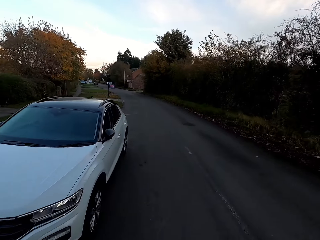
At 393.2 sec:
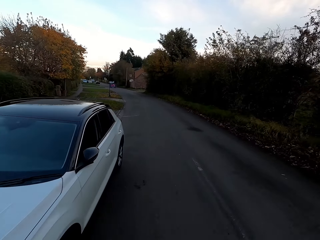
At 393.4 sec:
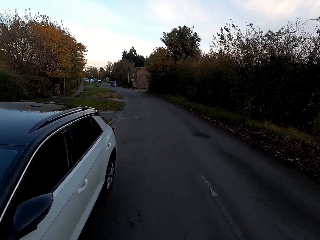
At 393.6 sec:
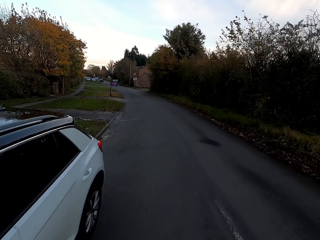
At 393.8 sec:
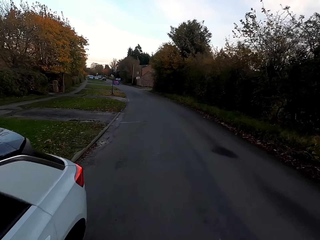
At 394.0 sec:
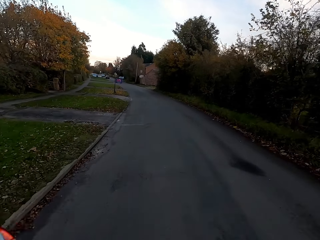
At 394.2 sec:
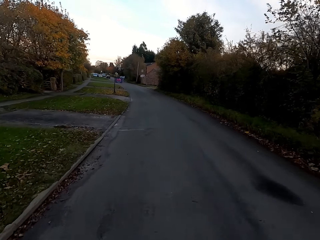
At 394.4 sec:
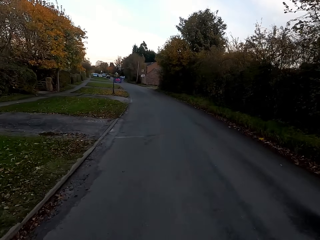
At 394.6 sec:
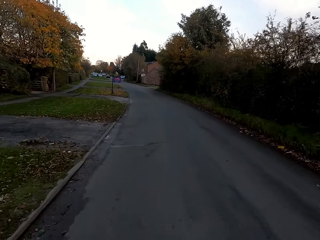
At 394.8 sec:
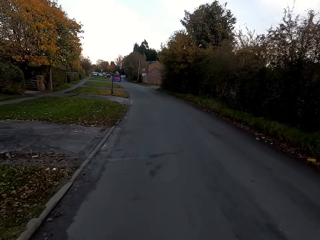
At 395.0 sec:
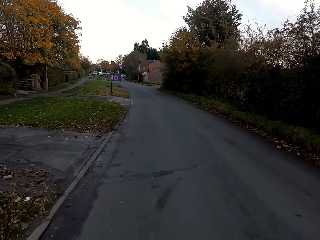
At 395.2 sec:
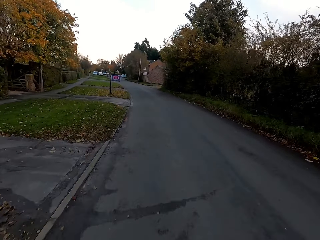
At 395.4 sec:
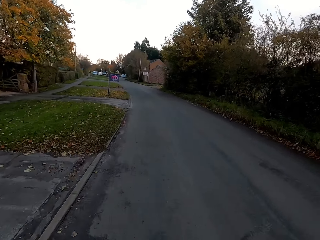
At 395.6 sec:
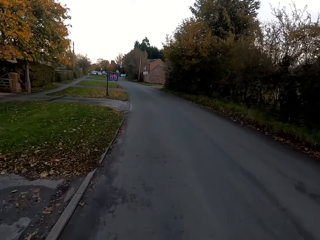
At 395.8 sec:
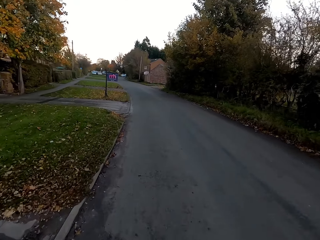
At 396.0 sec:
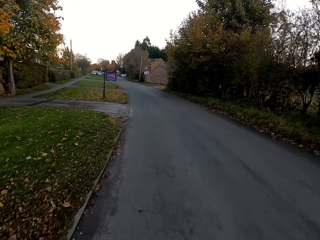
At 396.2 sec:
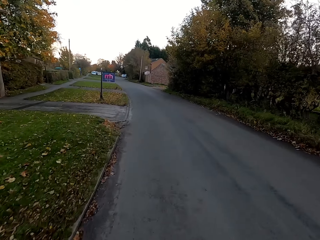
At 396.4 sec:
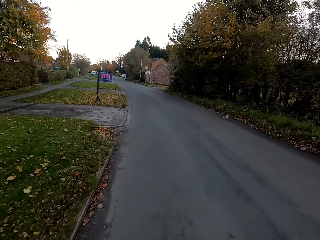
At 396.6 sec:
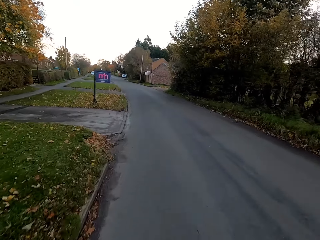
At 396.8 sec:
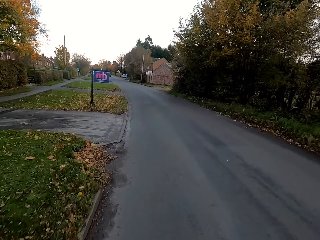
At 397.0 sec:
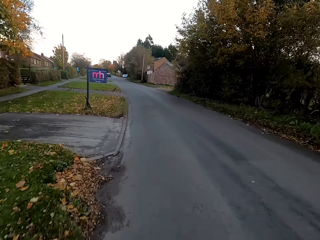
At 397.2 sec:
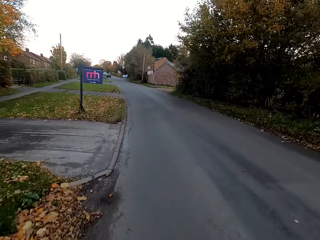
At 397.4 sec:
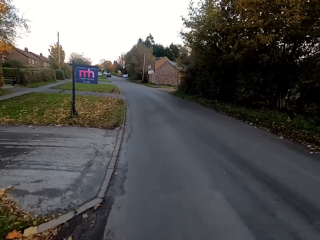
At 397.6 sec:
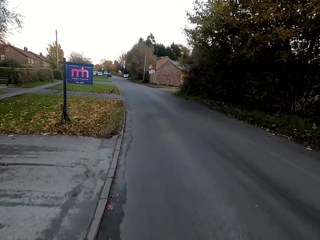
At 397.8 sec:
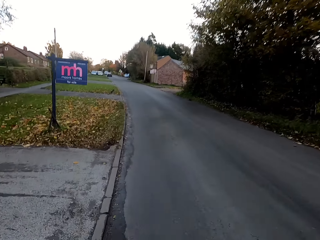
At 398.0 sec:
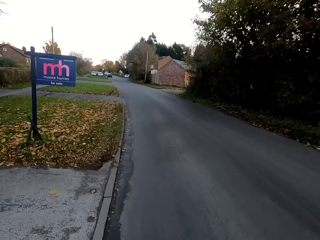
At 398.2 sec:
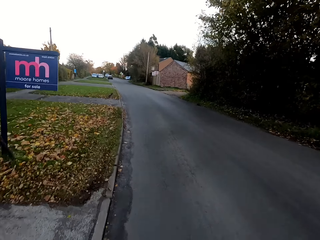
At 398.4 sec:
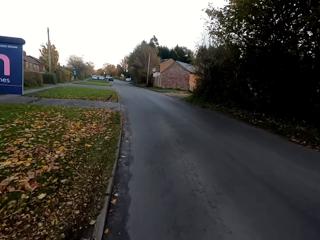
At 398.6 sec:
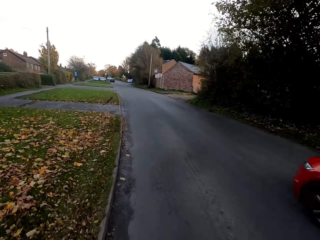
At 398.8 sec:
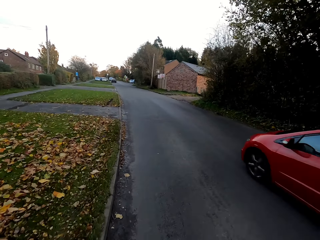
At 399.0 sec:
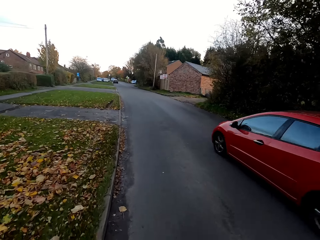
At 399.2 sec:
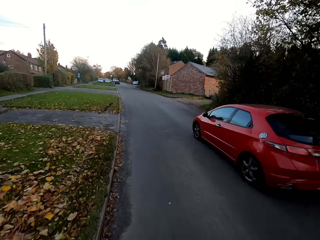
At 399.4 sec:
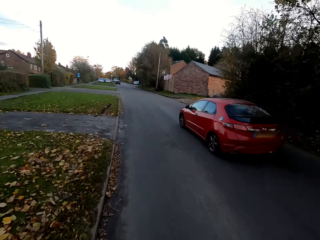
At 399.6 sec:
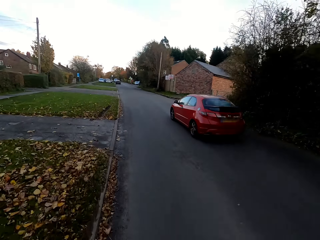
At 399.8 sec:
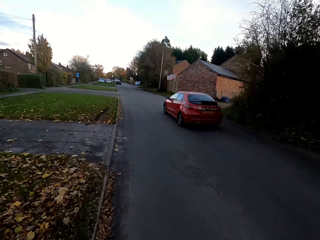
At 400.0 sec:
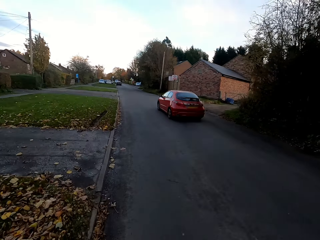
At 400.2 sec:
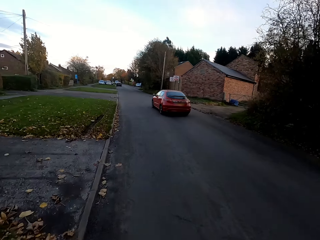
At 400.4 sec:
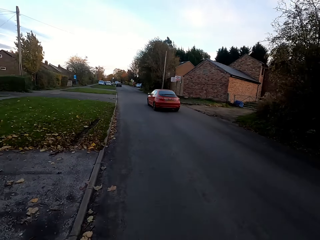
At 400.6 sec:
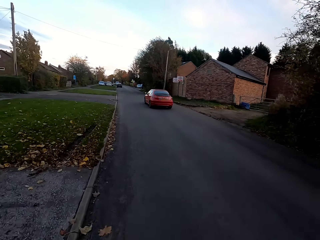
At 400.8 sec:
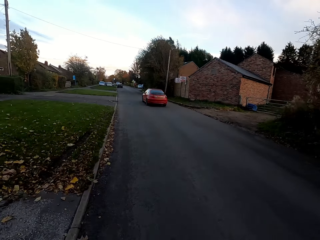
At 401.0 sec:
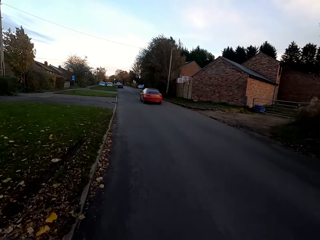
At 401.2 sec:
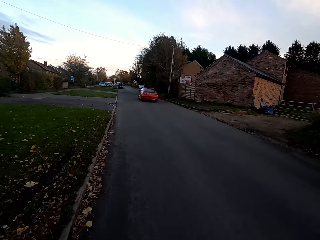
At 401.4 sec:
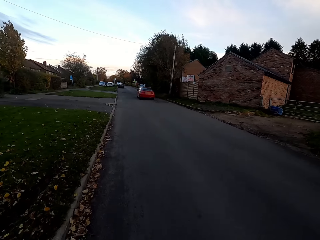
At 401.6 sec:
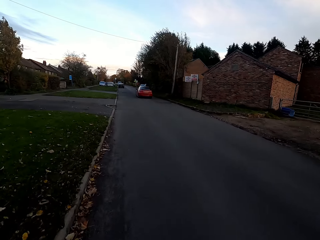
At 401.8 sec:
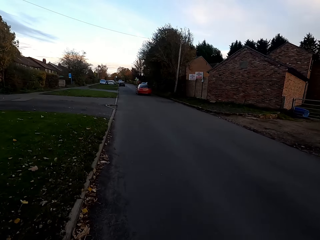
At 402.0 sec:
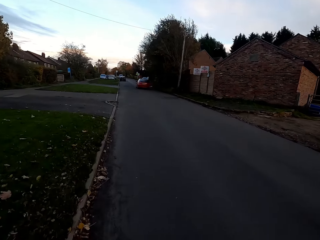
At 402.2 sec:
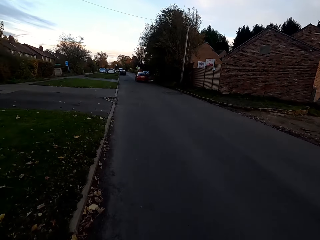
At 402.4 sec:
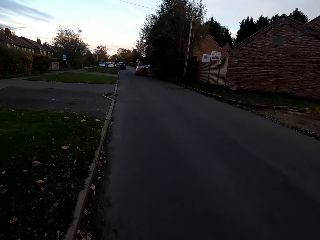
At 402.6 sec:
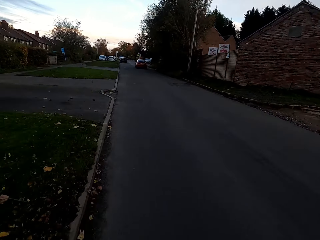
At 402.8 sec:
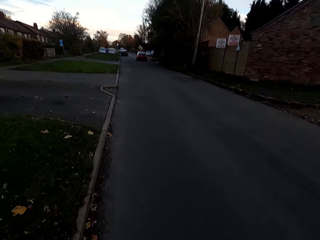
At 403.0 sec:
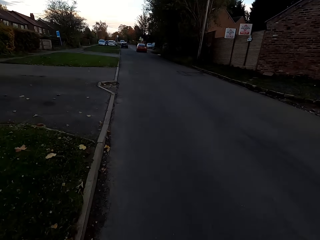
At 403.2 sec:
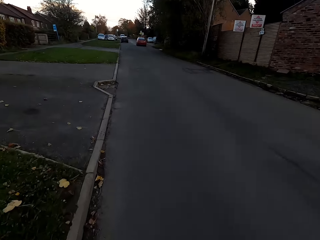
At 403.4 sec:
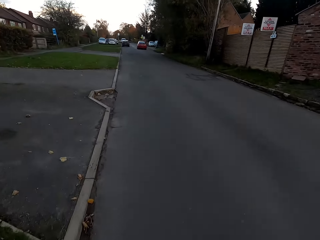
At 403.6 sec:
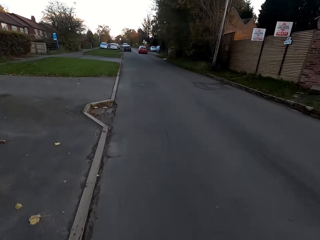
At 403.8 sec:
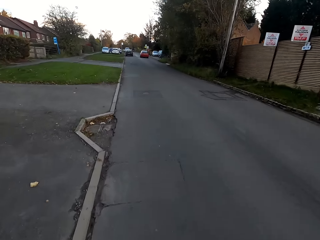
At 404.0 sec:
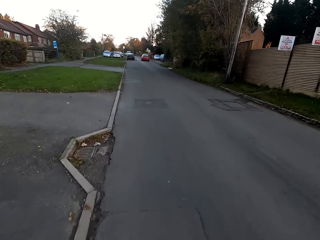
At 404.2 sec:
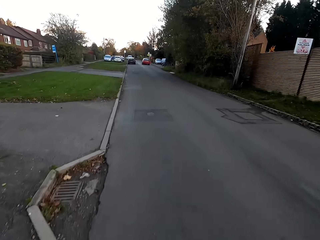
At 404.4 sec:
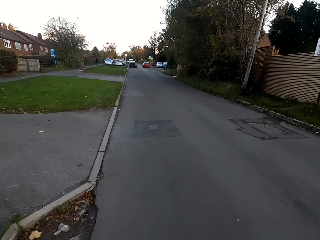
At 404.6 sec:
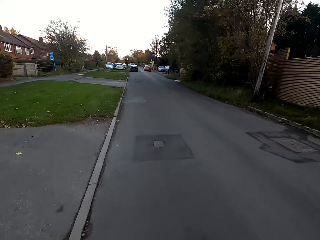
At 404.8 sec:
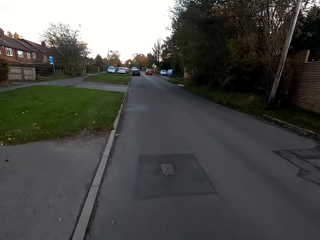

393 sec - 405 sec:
A car rides past the camera wearer.

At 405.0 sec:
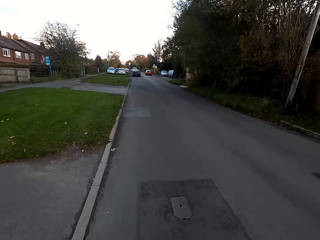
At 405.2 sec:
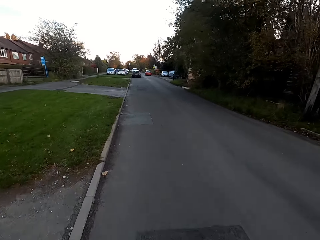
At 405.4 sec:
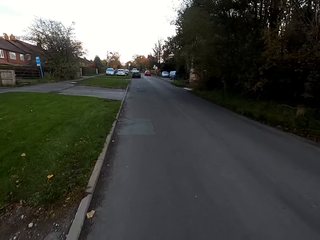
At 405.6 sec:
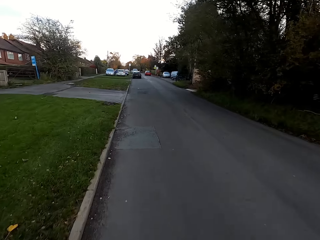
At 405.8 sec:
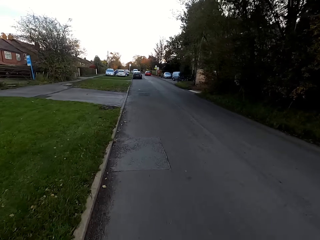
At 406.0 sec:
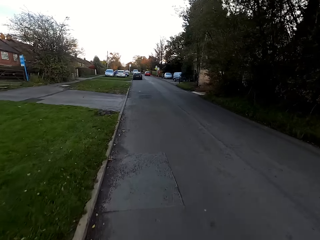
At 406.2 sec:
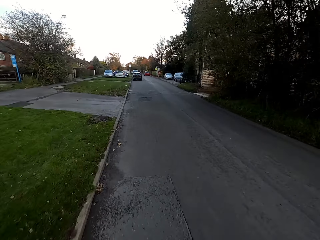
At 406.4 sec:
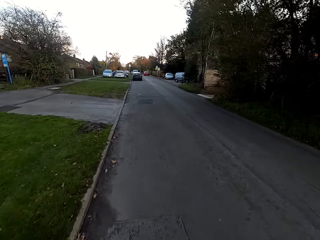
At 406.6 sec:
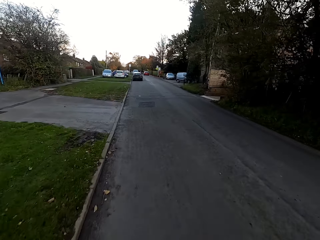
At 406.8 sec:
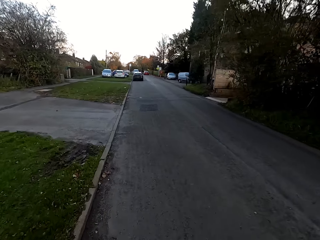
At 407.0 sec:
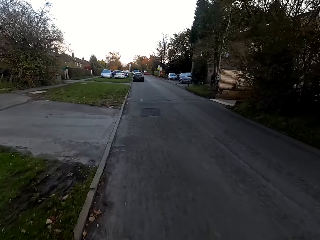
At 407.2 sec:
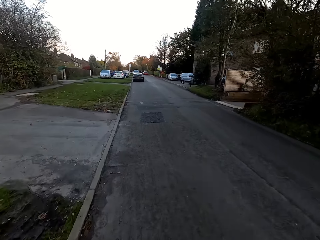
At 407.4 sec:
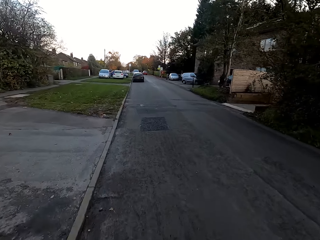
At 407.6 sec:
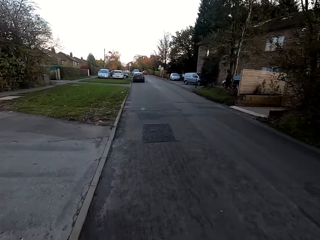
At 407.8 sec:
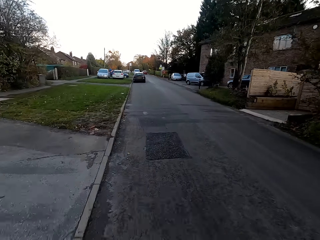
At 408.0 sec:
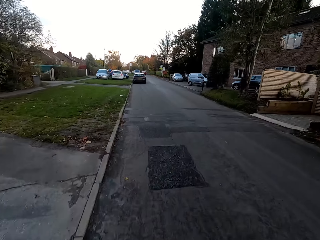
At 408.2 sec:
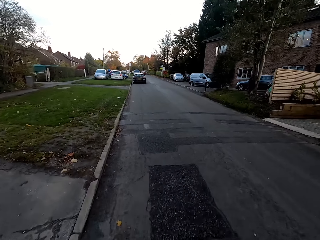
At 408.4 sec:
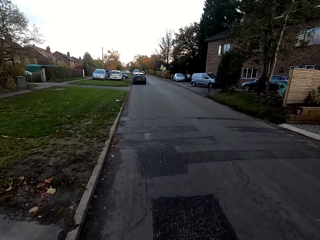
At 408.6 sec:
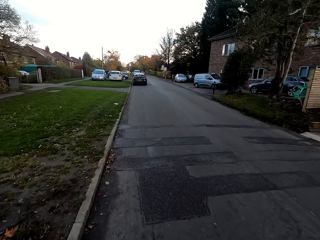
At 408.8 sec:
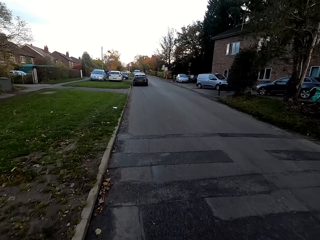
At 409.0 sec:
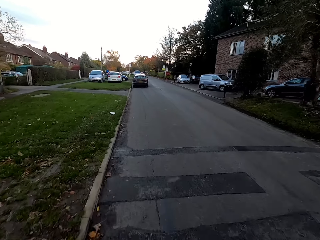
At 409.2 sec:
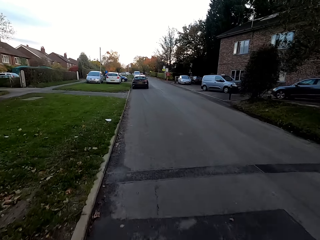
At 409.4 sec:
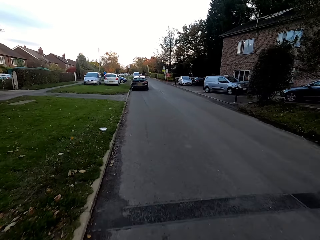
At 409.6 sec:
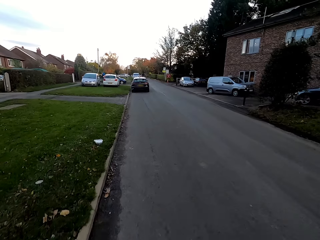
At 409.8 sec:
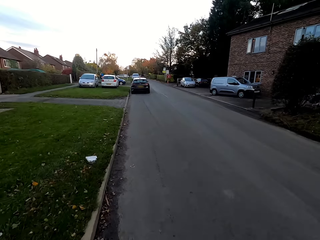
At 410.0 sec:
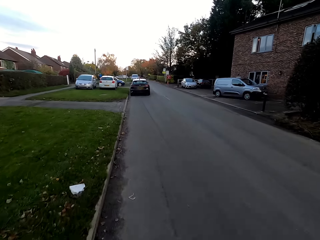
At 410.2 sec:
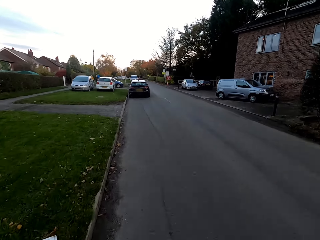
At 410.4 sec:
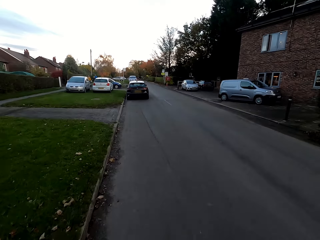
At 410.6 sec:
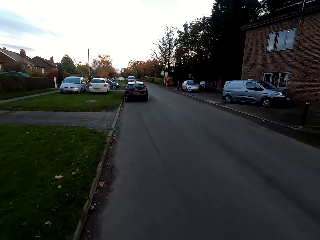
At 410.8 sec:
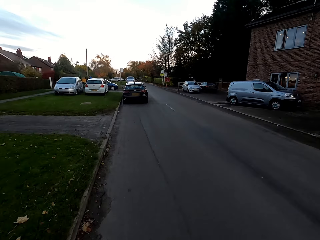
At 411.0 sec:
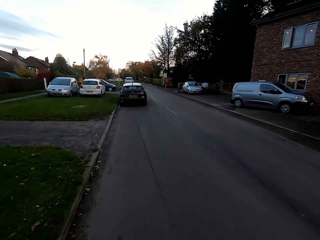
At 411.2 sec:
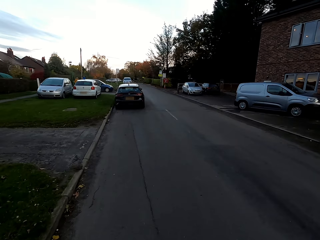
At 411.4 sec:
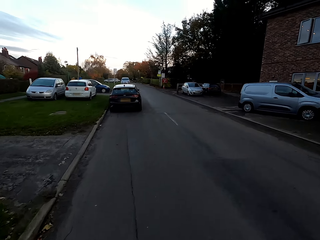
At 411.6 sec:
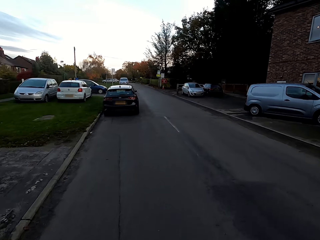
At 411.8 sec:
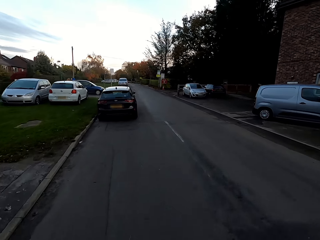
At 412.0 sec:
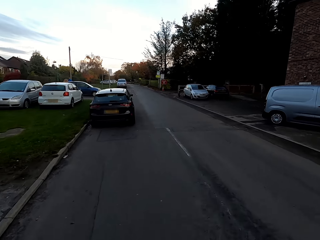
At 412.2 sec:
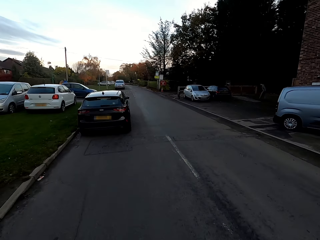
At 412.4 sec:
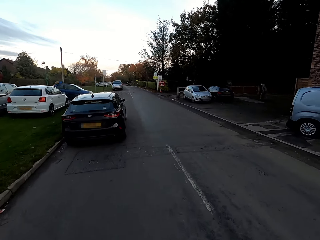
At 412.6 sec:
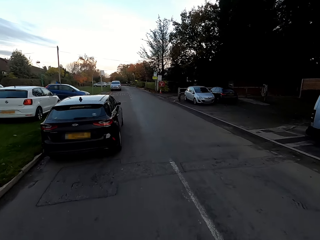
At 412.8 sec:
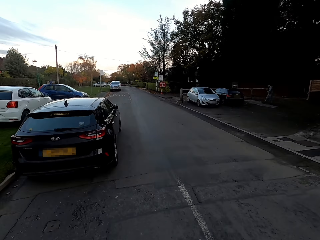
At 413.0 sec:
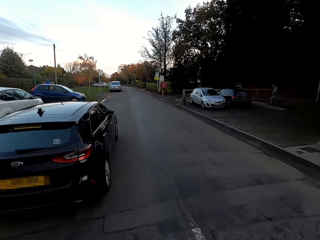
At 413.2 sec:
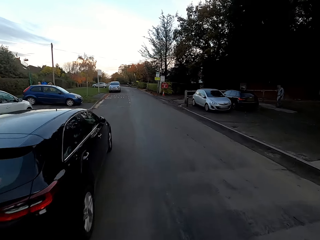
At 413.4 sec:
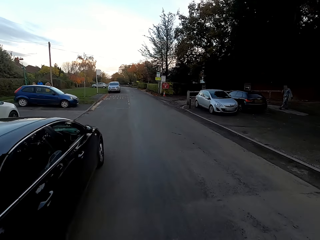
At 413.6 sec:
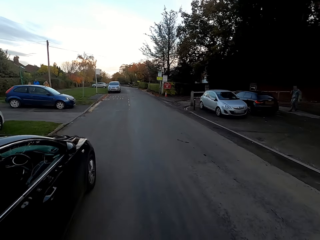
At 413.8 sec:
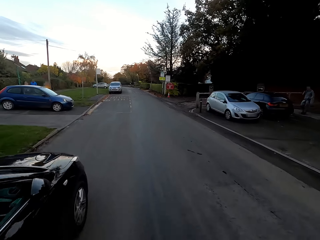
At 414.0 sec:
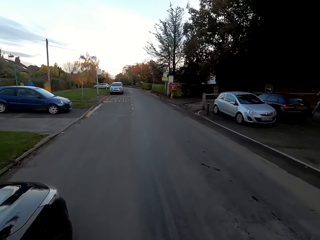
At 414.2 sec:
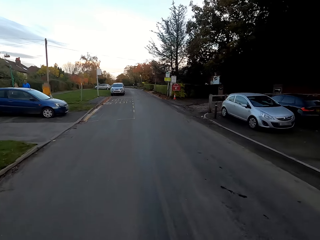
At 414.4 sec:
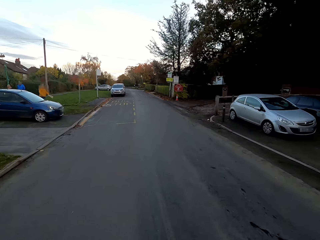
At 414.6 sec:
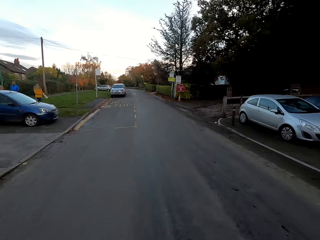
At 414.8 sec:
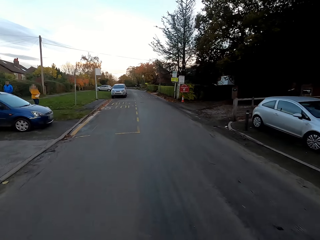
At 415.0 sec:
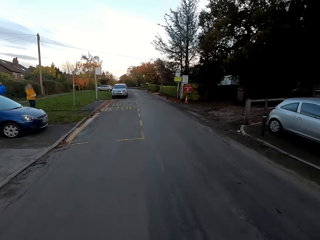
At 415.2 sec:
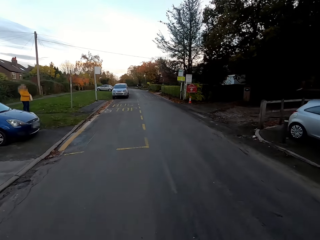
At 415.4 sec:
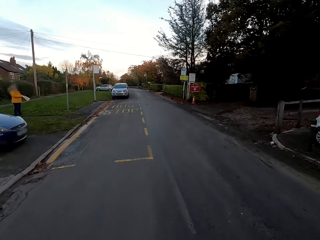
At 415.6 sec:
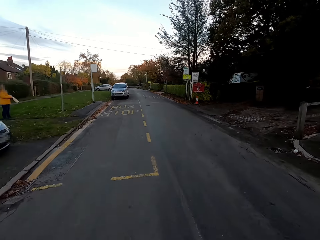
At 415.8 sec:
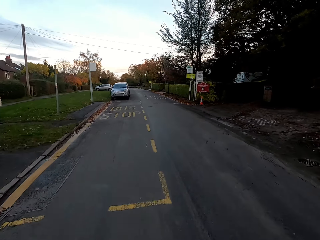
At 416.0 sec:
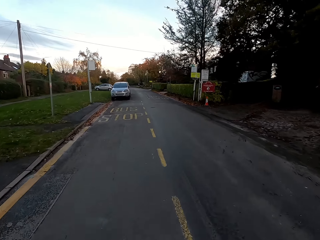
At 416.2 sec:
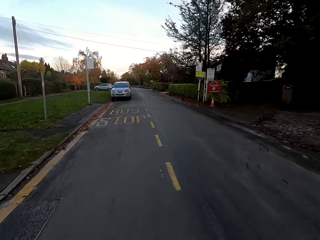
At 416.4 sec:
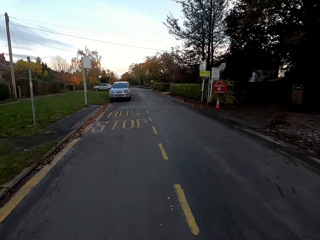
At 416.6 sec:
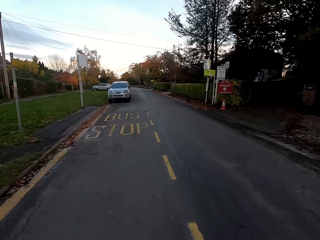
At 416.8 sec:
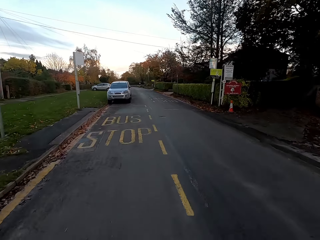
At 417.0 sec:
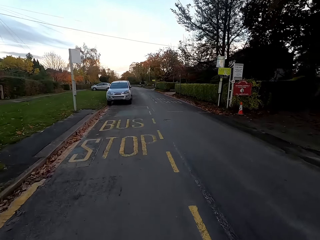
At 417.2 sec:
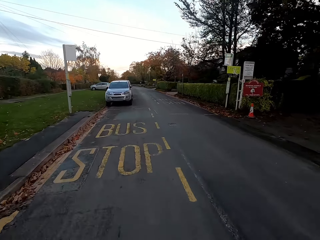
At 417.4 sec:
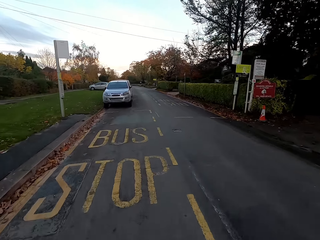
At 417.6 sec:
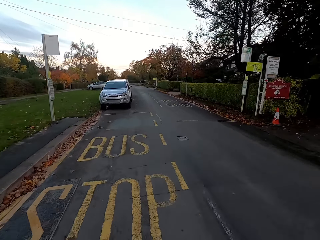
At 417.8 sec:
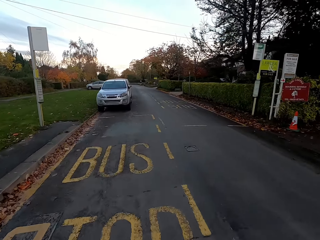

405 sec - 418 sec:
The camera wearer rides past a man and a girl. They ride past a woman.
